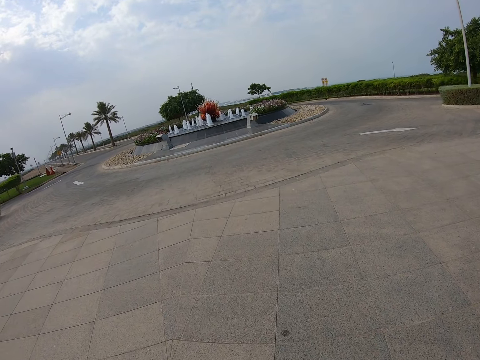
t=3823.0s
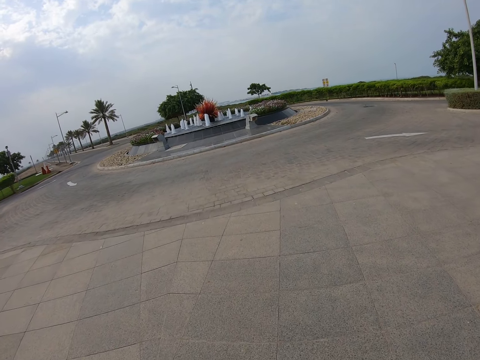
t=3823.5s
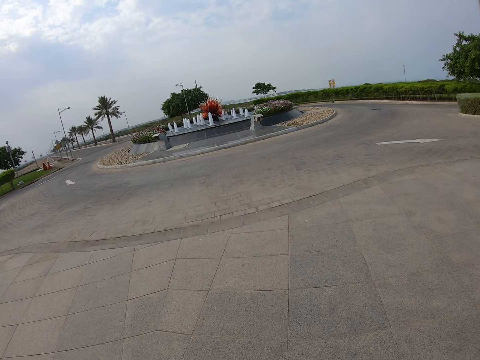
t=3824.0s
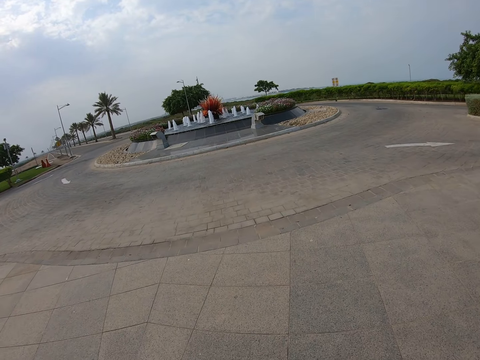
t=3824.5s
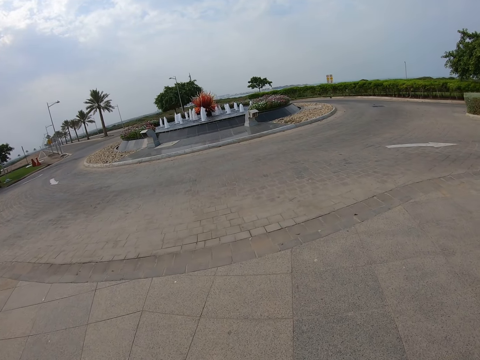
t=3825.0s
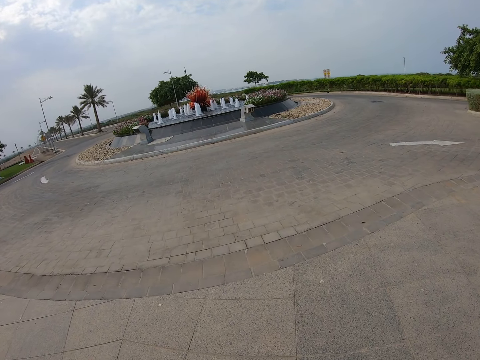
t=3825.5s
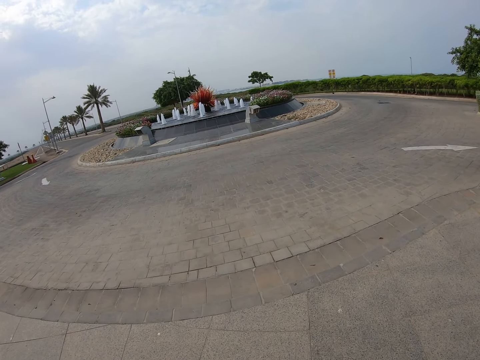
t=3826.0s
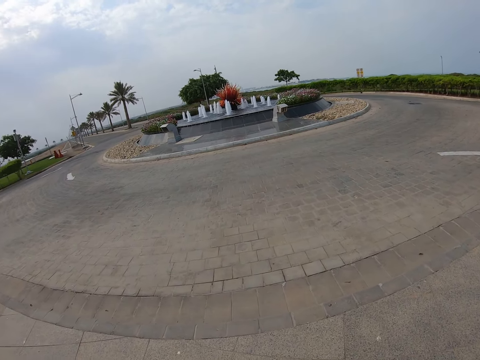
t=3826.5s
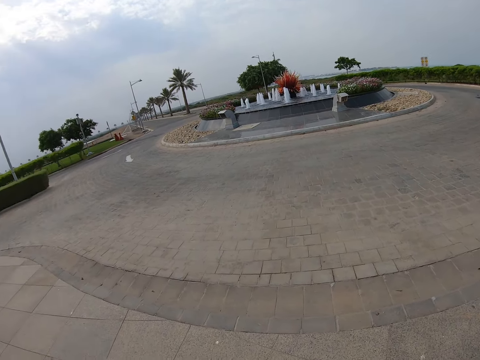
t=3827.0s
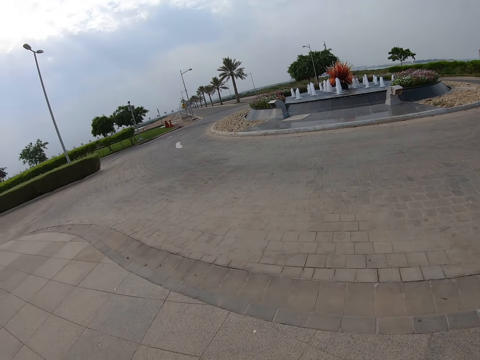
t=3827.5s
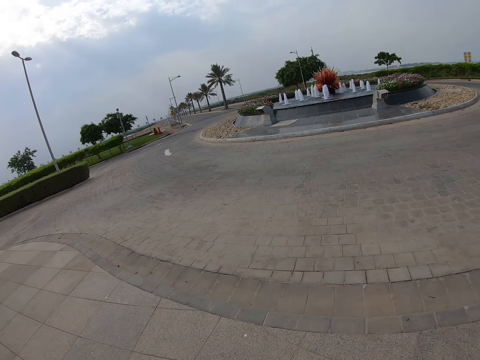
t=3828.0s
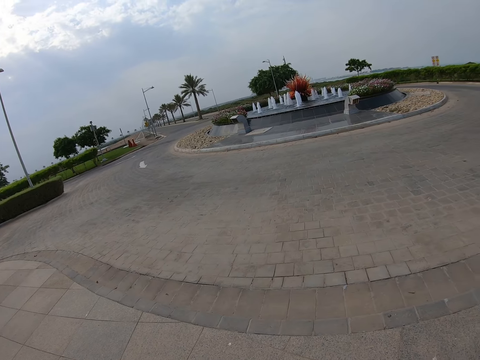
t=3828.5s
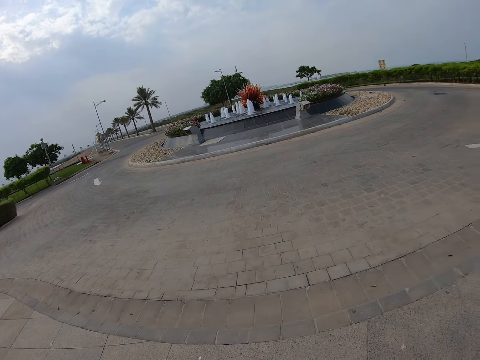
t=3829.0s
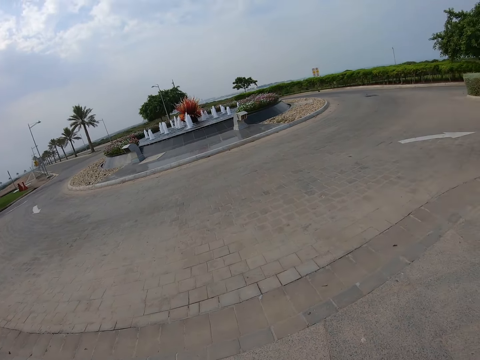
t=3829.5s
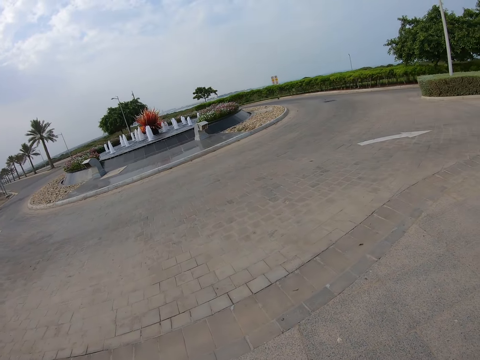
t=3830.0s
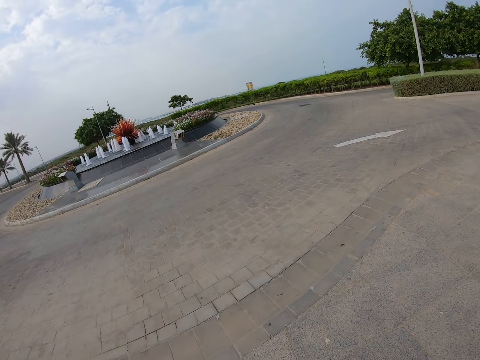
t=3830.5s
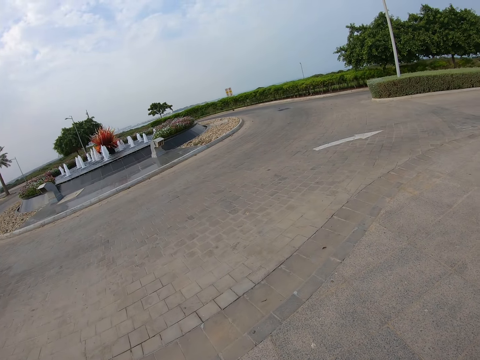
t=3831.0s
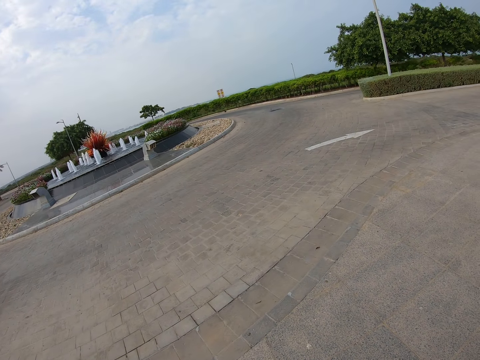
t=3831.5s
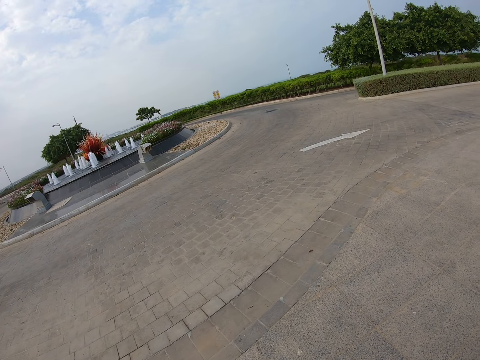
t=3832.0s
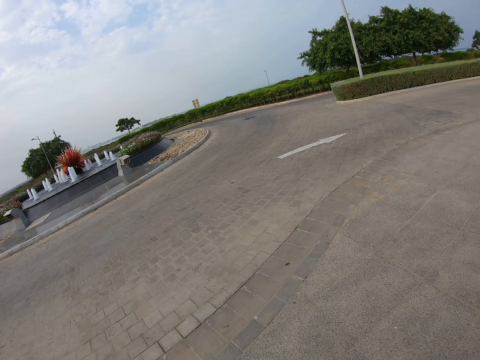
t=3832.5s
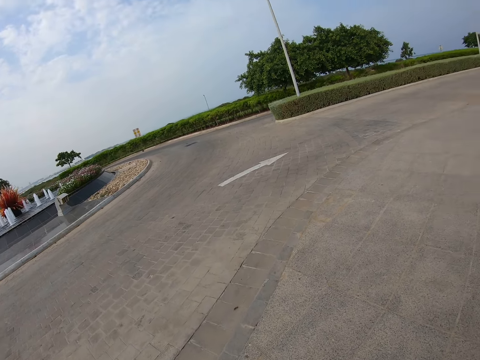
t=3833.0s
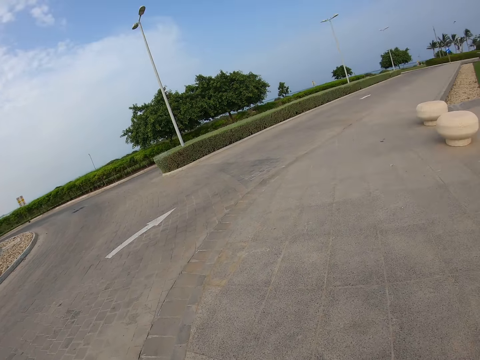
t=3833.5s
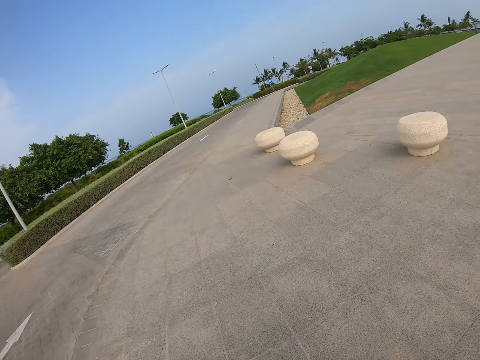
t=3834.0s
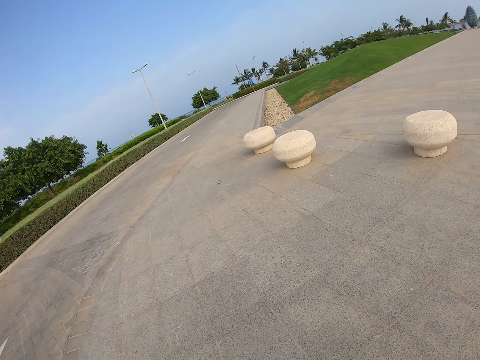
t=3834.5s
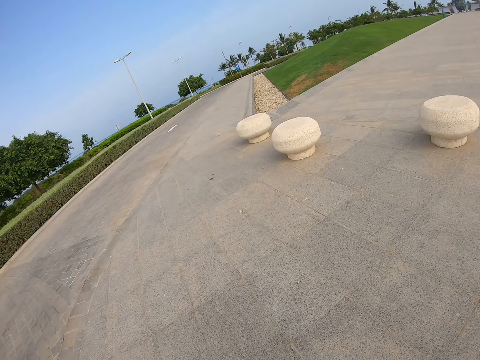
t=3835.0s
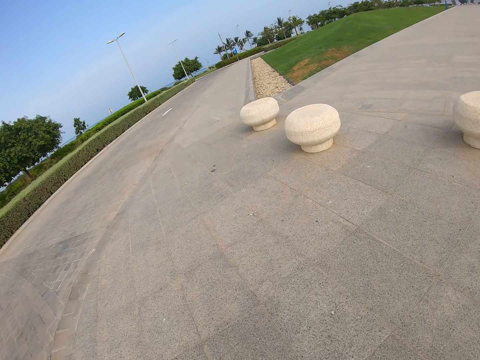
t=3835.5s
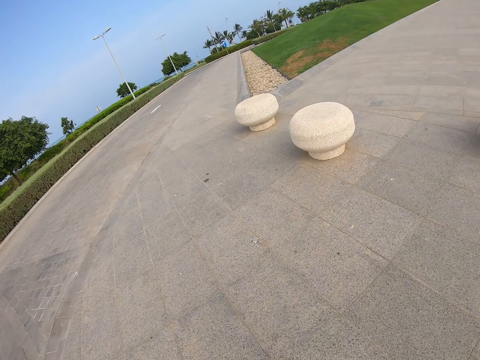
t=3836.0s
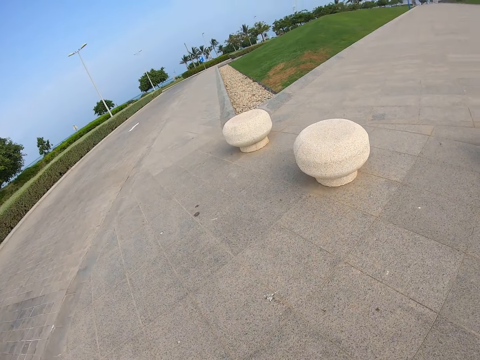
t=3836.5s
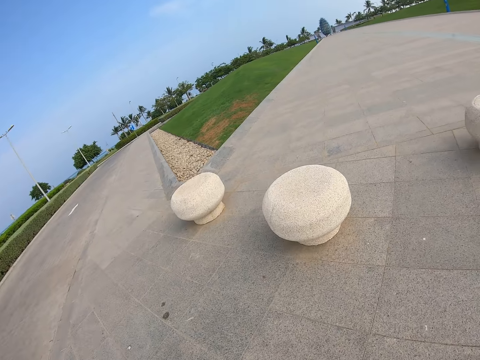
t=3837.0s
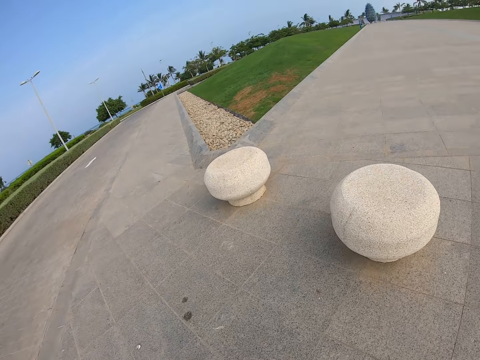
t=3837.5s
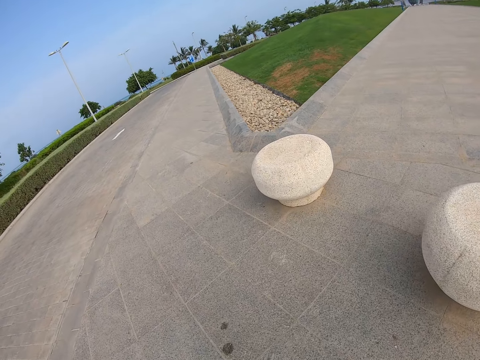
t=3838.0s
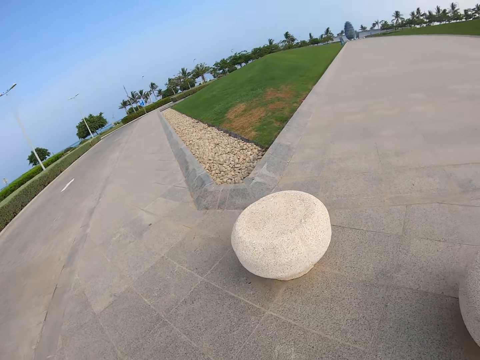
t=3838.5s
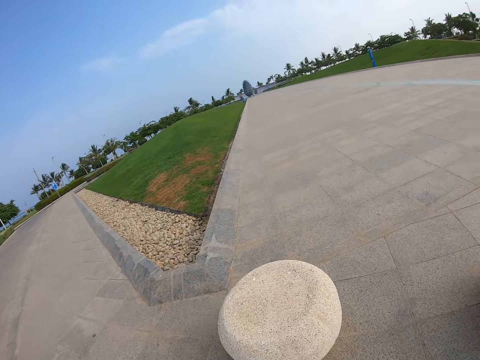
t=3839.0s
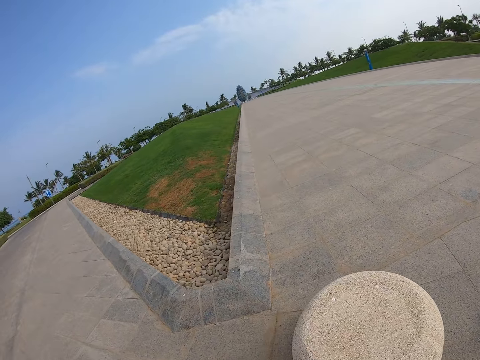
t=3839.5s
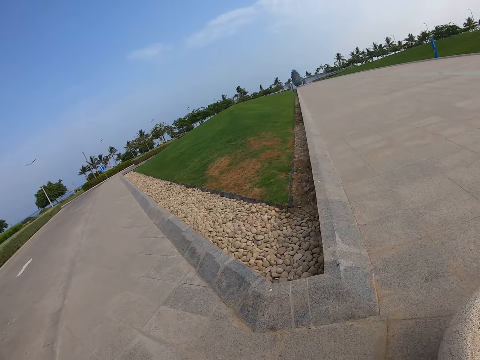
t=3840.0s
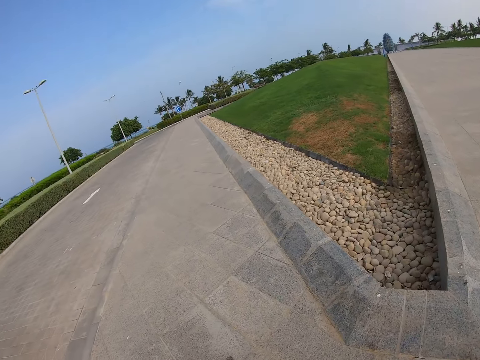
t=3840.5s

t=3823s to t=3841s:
The camera wearer looks around. They walk on the road.

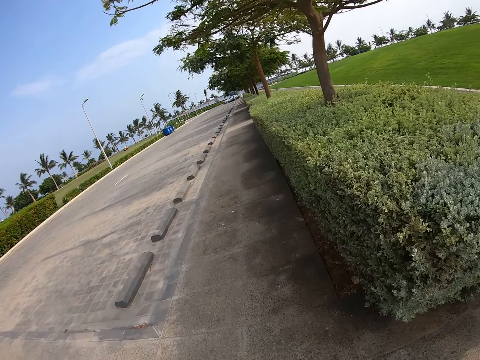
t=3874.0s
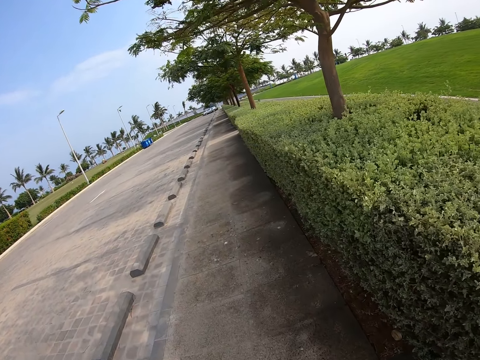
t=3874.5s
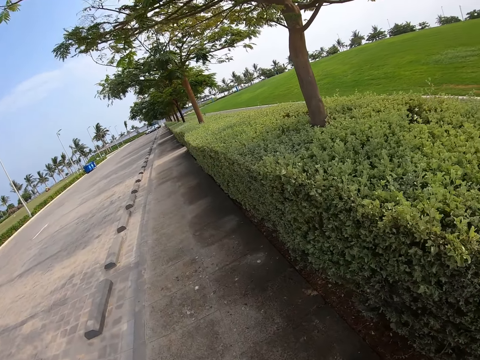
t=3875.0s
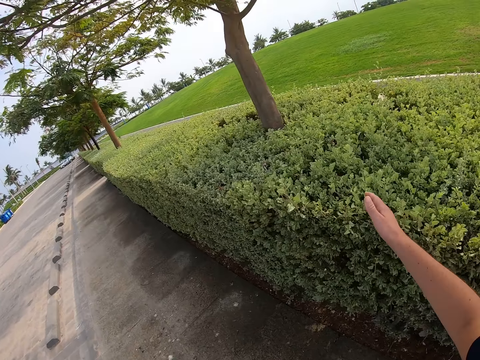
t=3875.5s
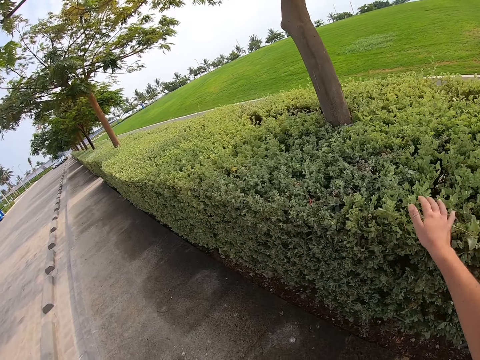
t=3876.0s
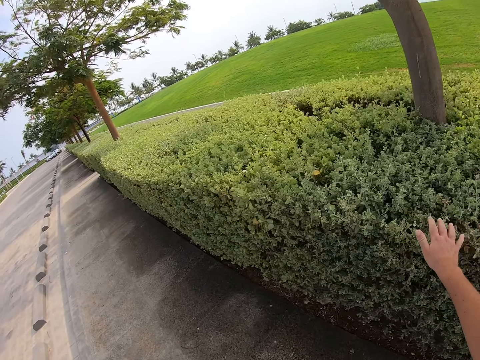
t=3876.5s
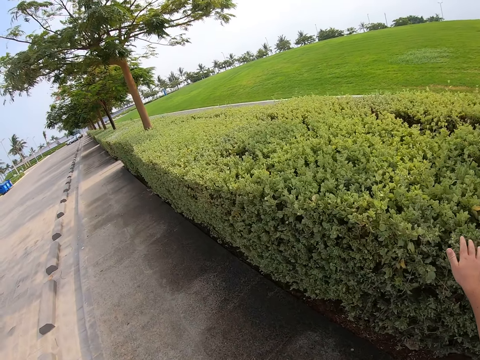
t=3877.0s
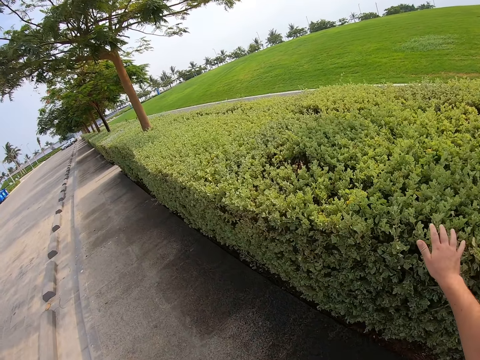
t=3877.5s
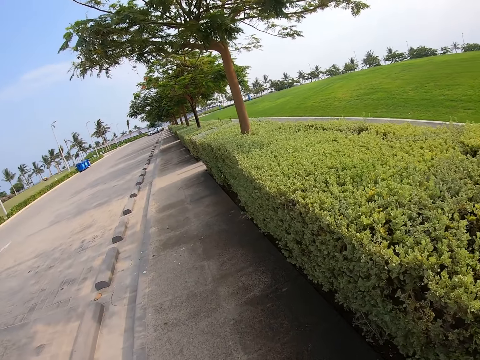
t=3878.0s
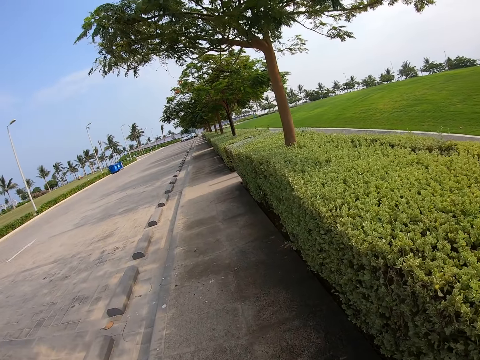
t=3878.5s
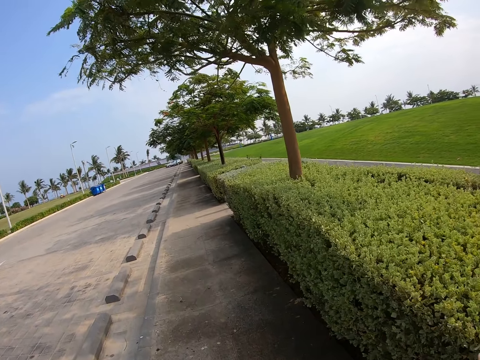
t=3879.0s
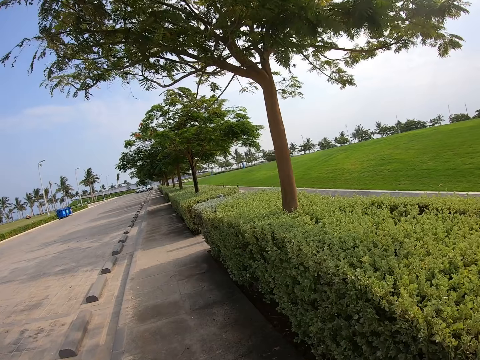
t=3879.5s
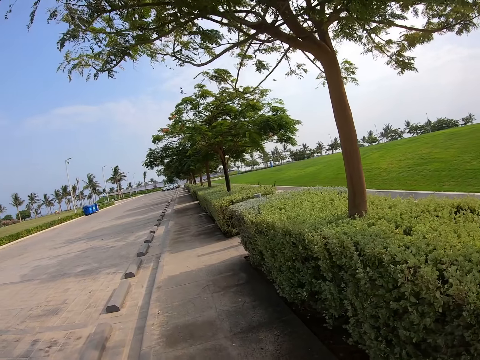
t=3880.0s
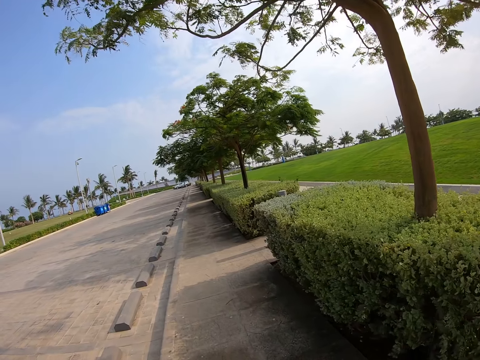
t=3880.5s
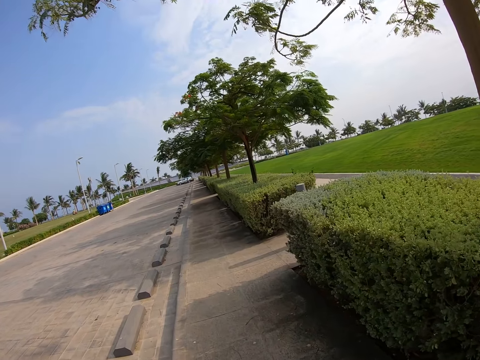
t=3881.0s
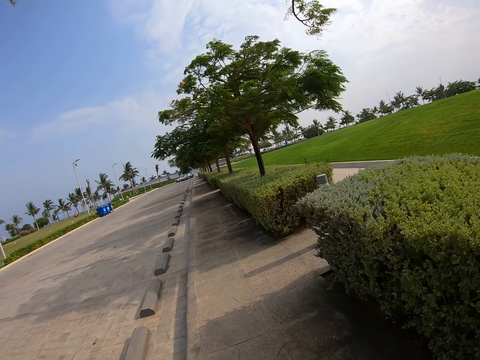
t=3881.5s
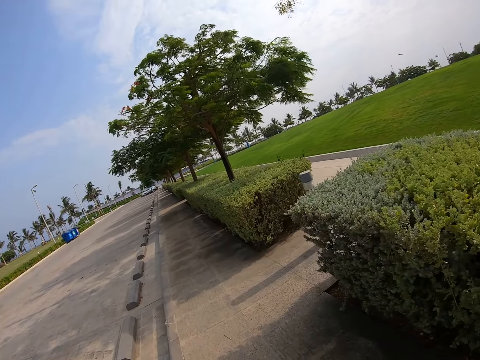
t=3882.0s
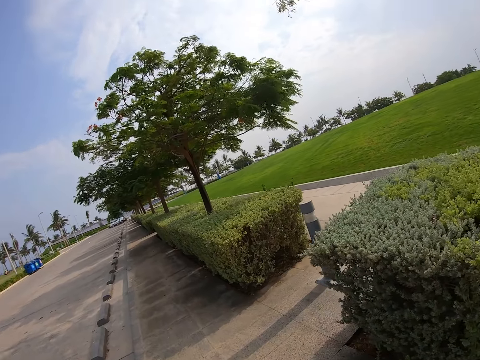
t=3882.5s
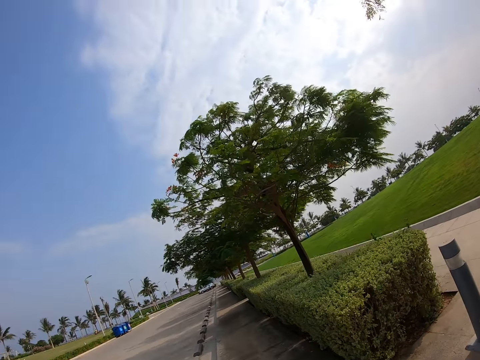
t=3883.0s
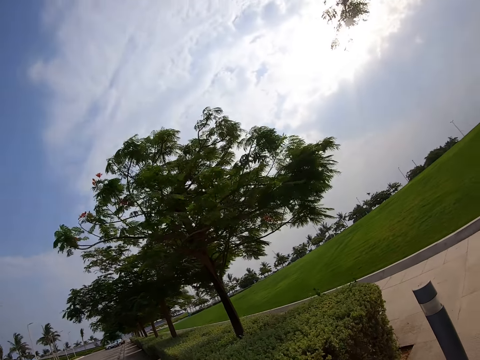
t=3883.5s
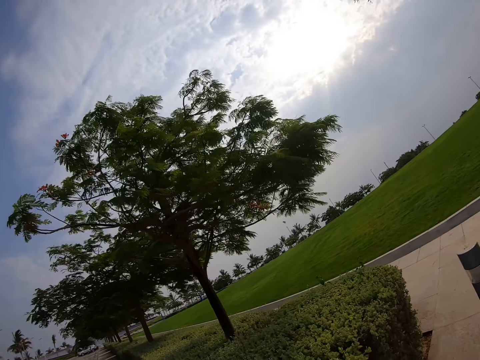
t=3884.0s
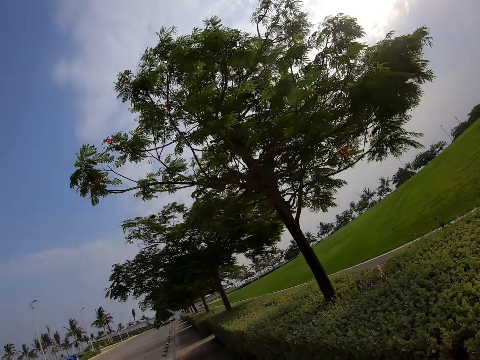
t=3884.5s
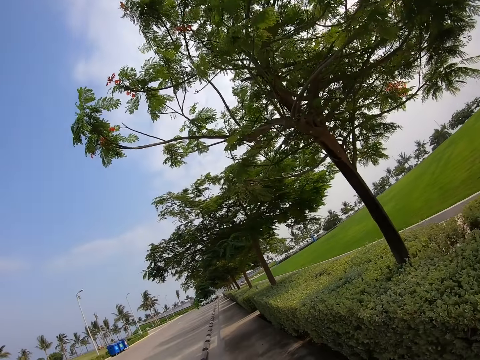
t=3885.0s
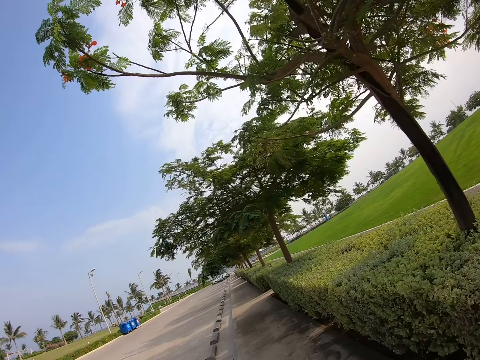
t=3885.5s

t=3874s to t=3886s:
The camera wearer touches the shrubs on the fence. They walk on the sidewalk of the road. They look around the compound. They walk around the compound.
